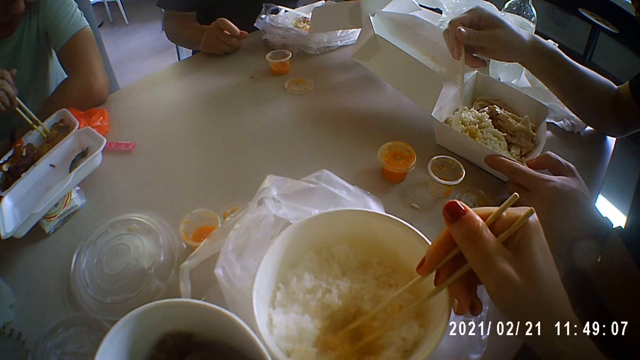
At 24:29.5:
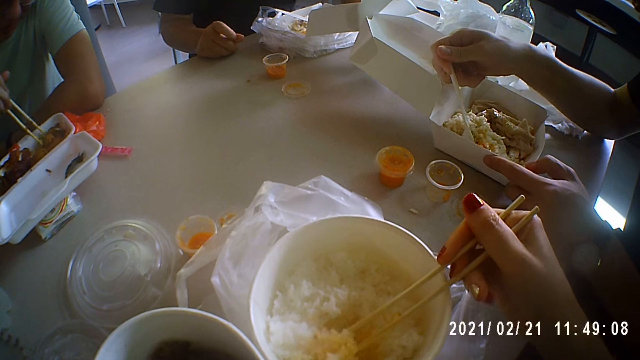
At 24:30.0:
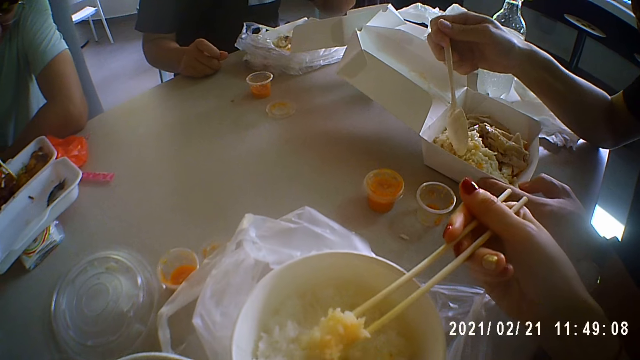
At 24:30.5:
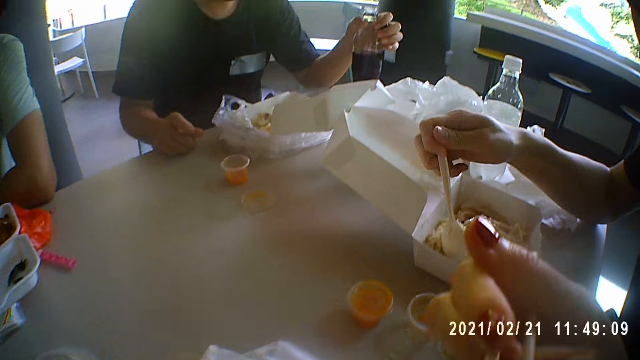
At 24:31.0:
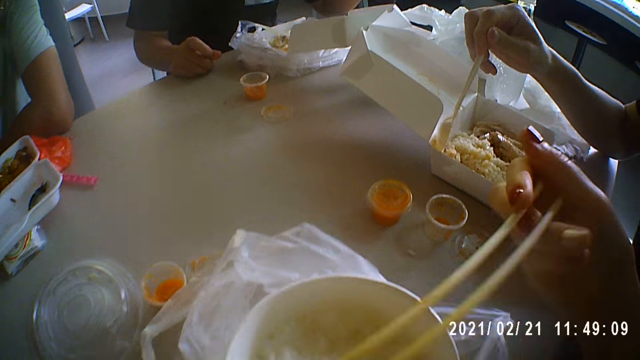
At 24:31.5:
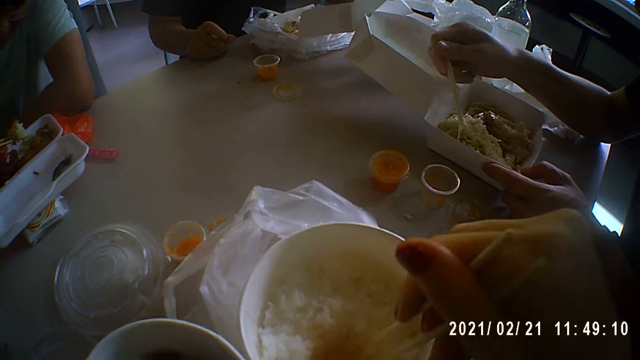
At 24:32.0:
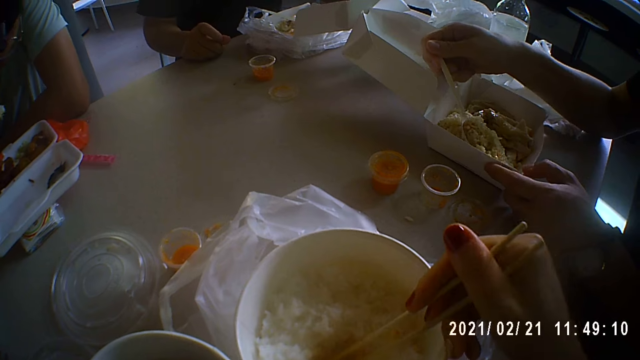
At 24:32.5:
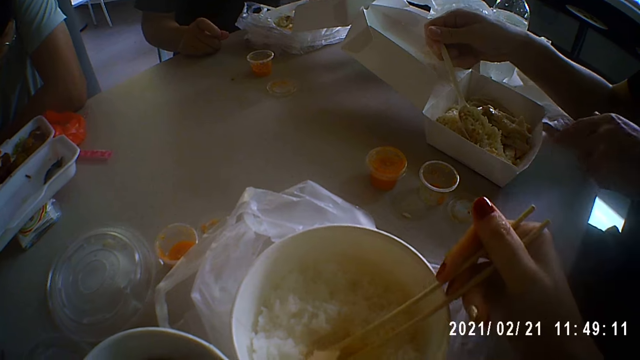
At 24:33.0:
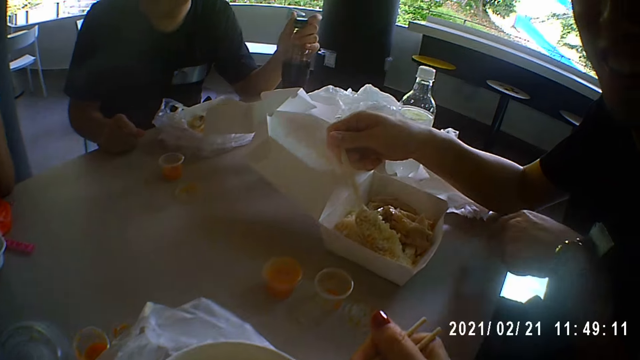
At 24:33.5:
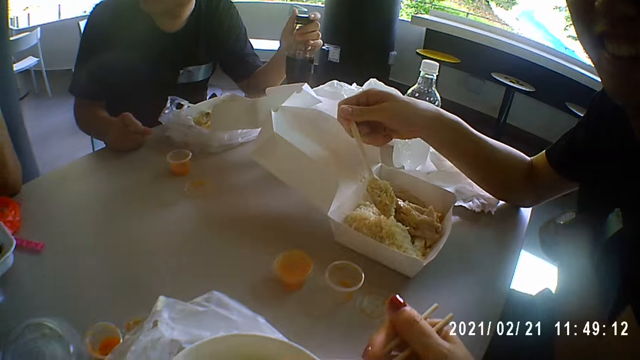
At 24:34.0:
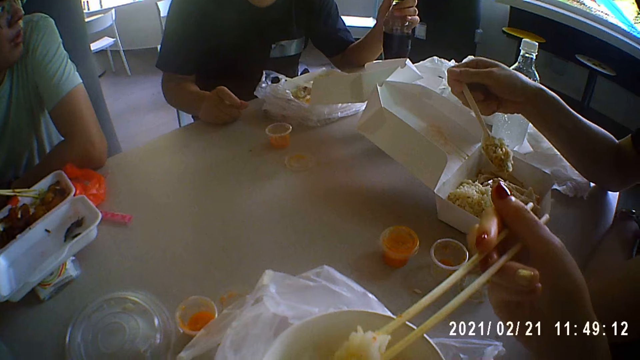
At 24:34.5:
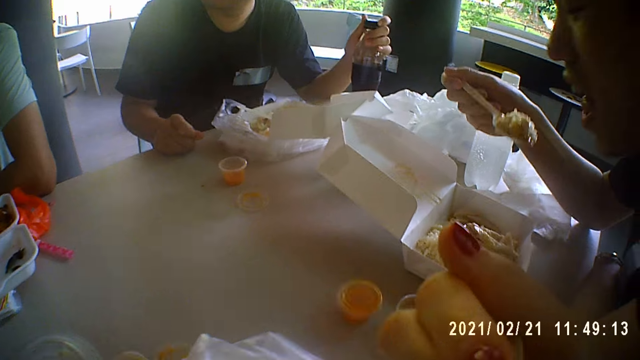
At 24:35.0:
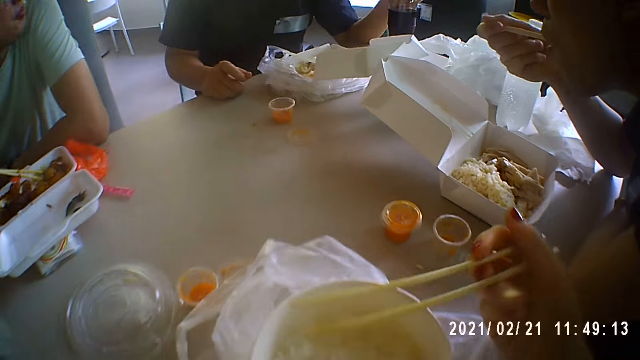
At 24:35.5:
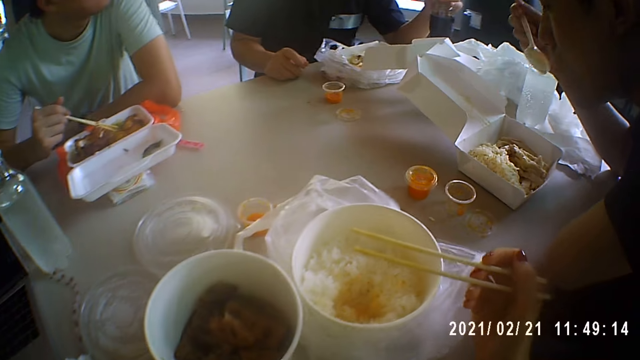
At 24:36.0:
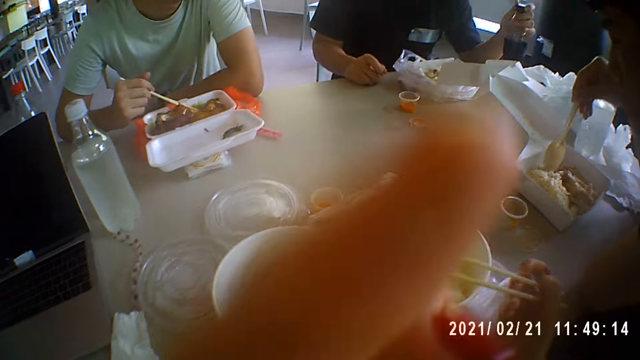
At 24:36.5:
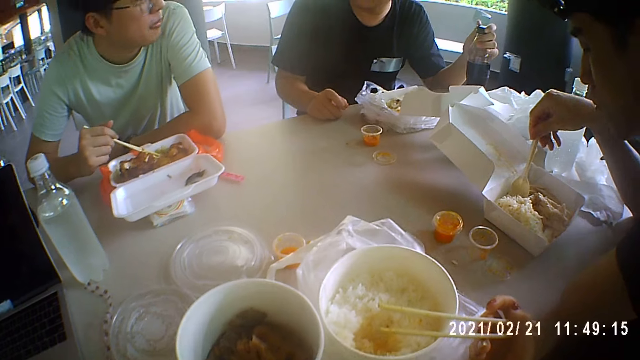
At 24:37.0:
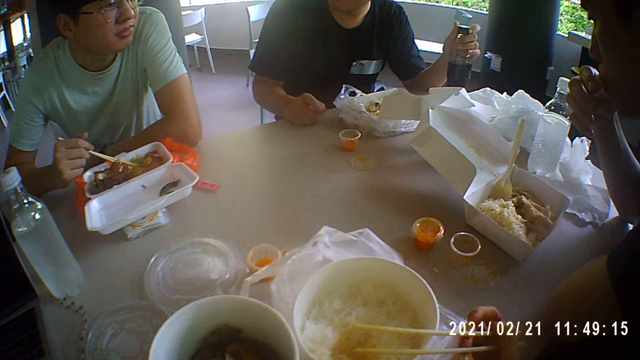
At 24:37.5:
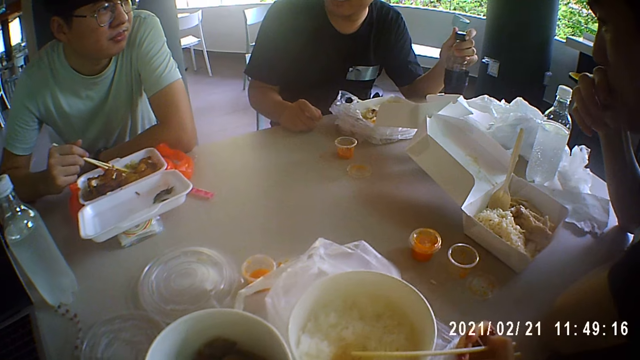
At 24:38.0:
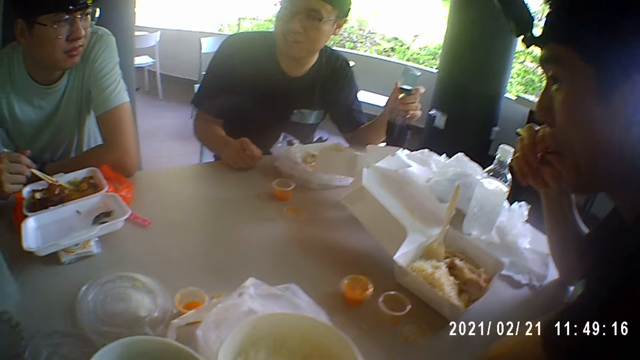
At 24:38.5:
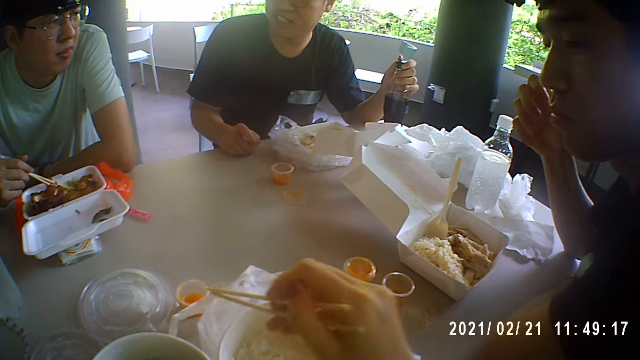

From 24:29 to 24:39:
The camera wearer takes rice from the bowl with the chopsticks in her right hand. A man stirs the rice in the disposable container with the chopsticks in his right hand. The camera wearer eats the rice with the chopsticks in her right hand. The man takes rice from the disposable container with the chopsticks in his right hand. Another man scoops rice from the disposable container with the spoon in his right hand. The camera wearer takes rice from the bowl with the chopsticks in her right hand. The first man eats the rice with the chopsticks in his right hand. A third man touches the bottle of cola on the table with his left hand. The camera wearer eats the rice with the chopsticks in her right hand. The second man eats the rice with the spoon in his right hand and drops the spoon in his right hand in the disposable container. The camera wearer touches her face with her left hand.

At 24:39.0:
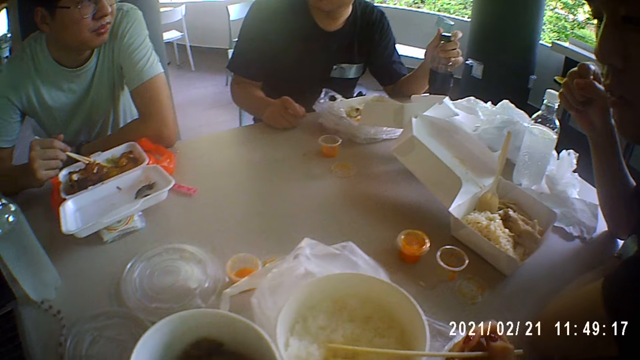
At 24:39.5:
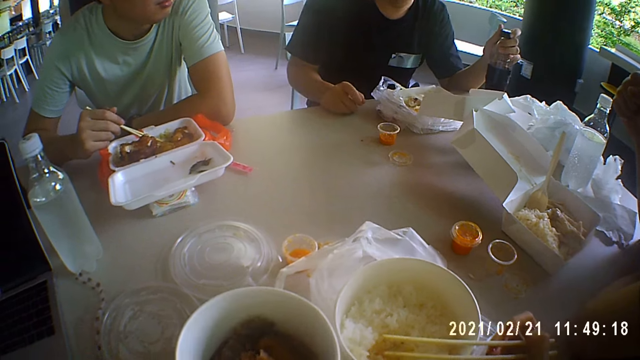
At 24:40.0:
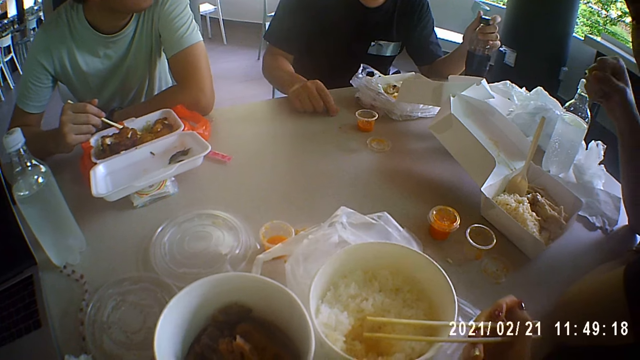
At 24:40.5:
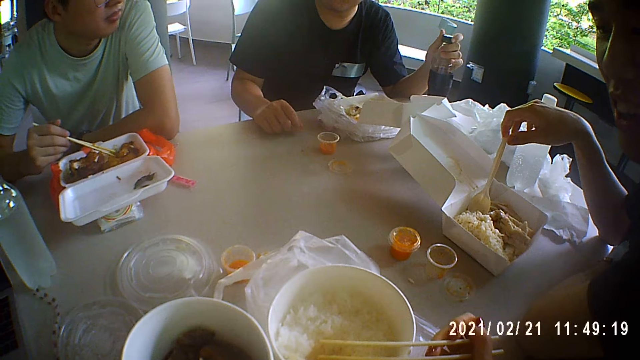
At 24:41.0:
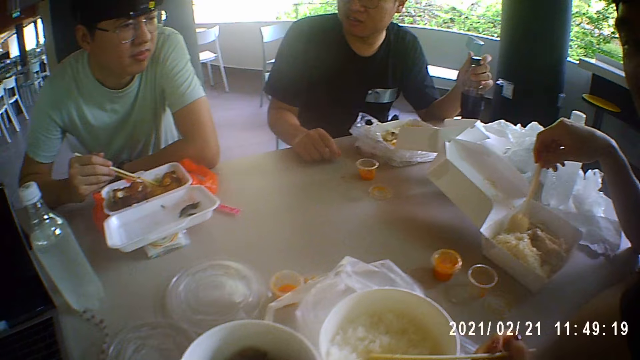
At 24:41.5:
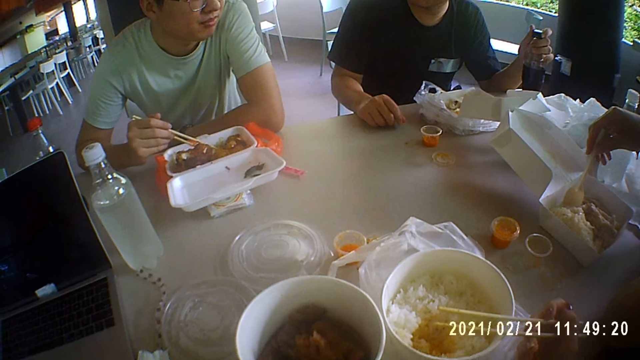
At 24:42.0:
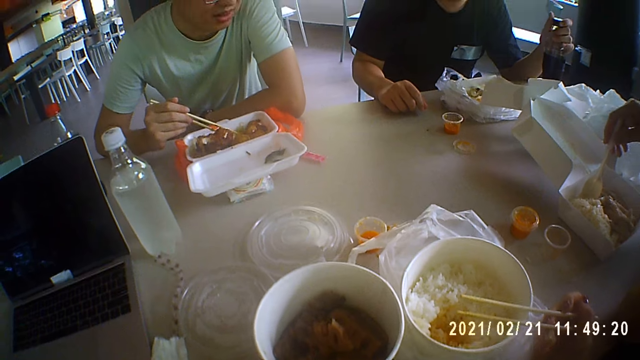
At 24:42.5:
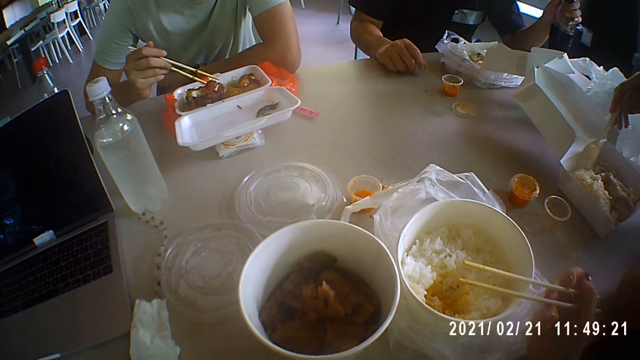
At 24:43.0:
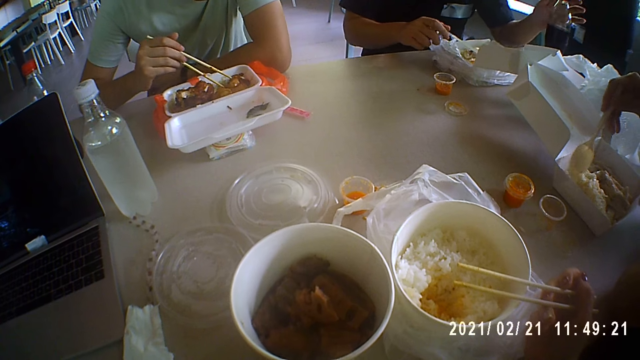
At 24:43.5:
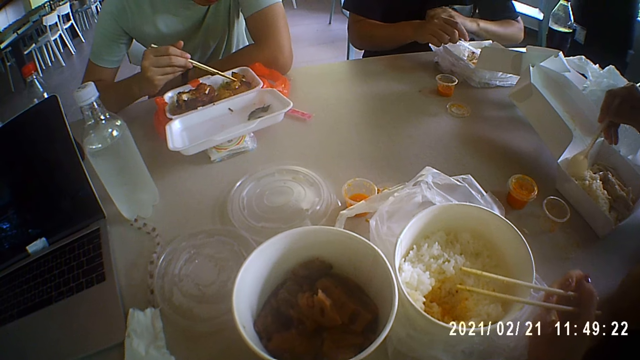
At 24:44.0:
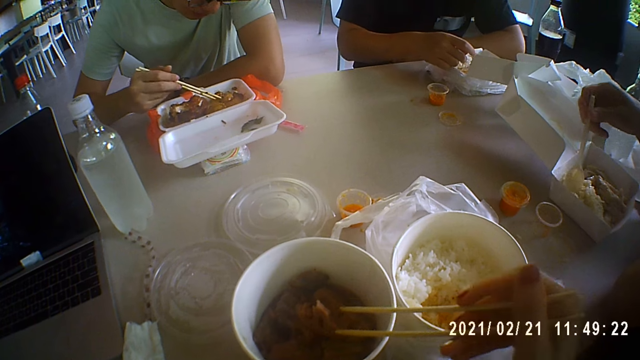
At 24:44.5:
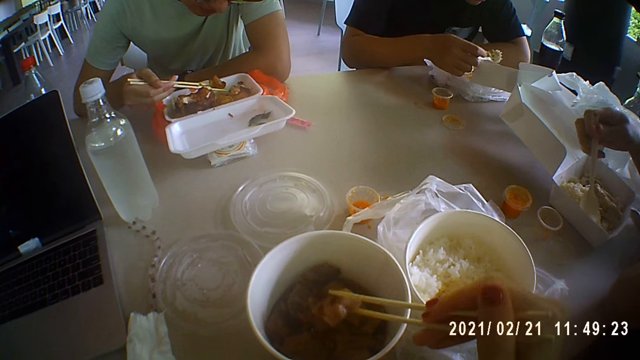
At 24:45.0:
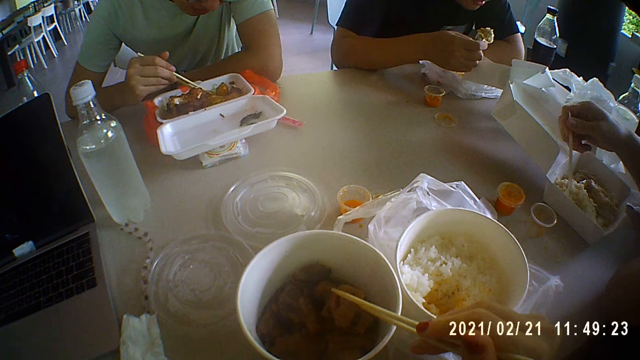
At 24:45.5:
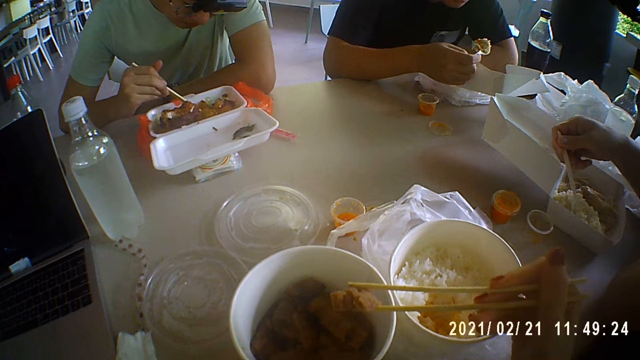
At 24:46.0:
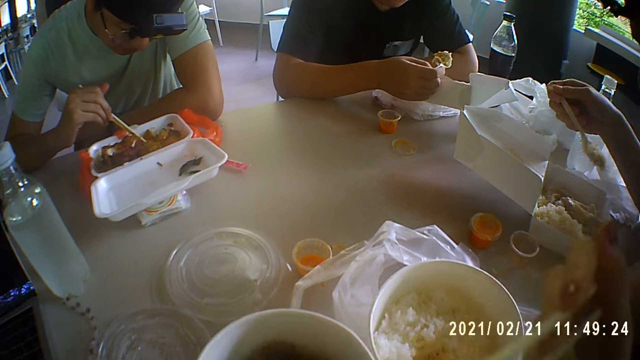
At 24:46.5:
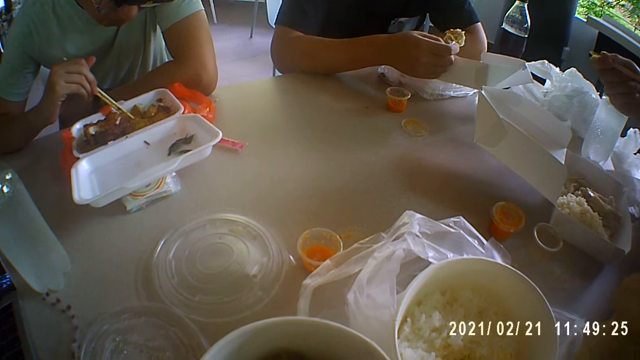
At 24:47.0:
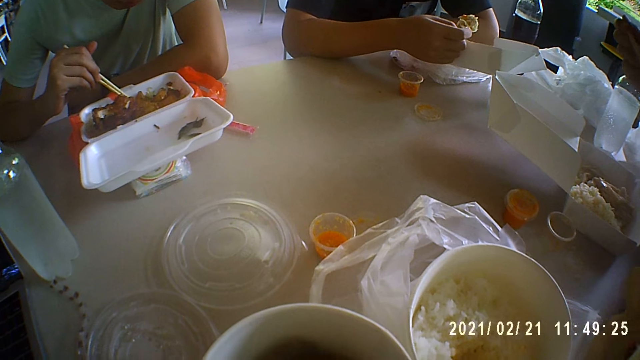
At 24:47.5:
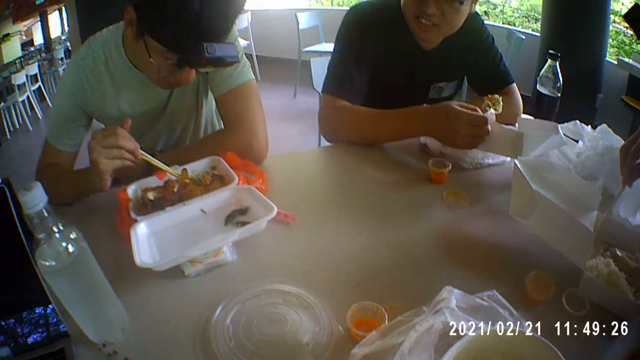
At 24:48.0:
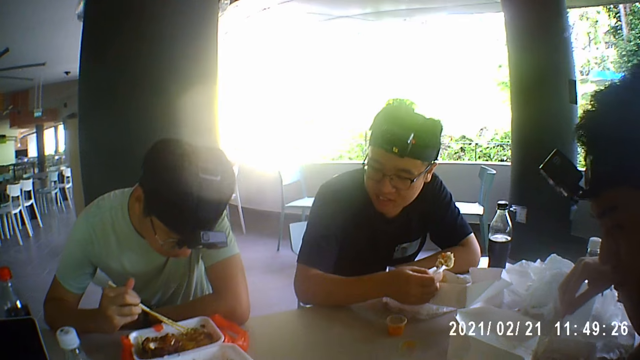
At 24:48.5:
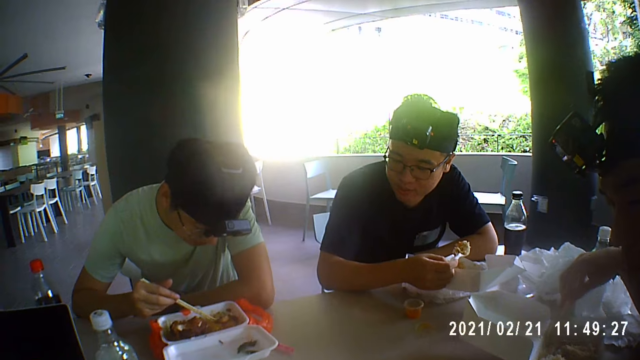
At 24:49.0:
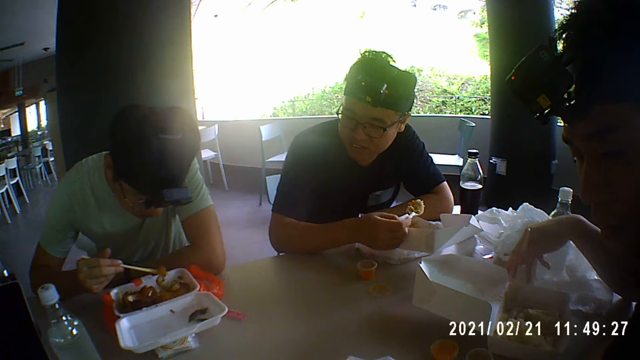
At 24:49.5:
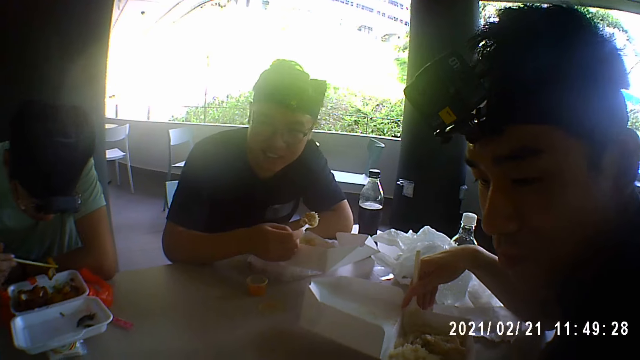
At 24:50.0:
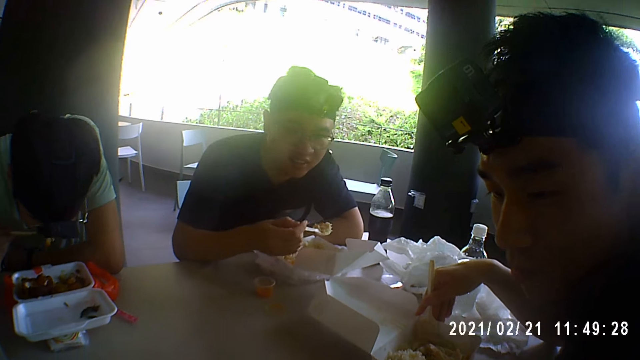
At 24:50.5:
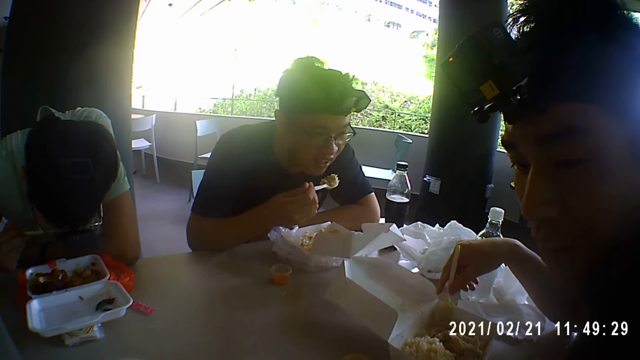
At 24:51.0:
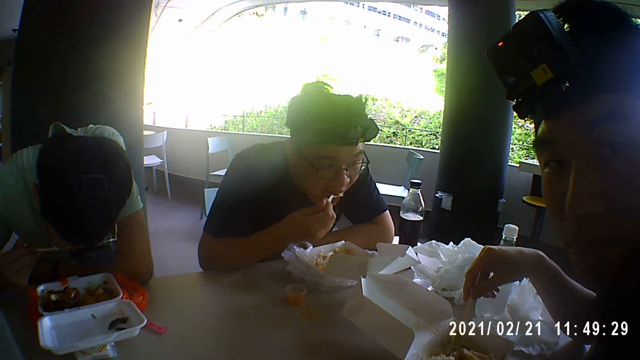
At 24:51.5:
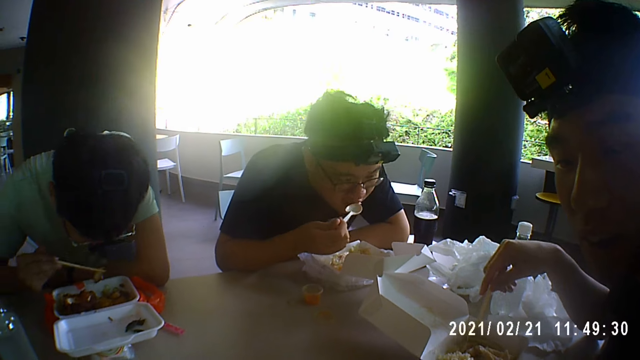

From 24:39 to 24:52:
A man touches the spoon in the disposable container with his right hand. Another man picks the spoon in the disposable container with his right hand. The first man stirs the rice in the disposable container with the spoon in his right hand. A third man picks a potato from the disposable container with the chopsticks in his right hand. The second man takes rice from the disposable container with the spoon in his right hand. The camera wearer picks a chicken from the soup bowl with the chopsticks in her right hand and hits the chicken on the pieces of chicken in the soup bowl with the chopsticks in her right hand. The third man drops the potato in the disposable container with the chopsticks in his right hand. The first man takes rice from the disposable container with the spoon in his right hand. The camera wearer eats the chicken with the chopsticks in her right hand. The first man eats the rice with the spoon in his right hand. The third man picks the potato from the disposable container with the chopsticks in his right hand and eats from the potato with the chopsticks in his right hand. The second man eats the rice with the spoon in his right hand.
